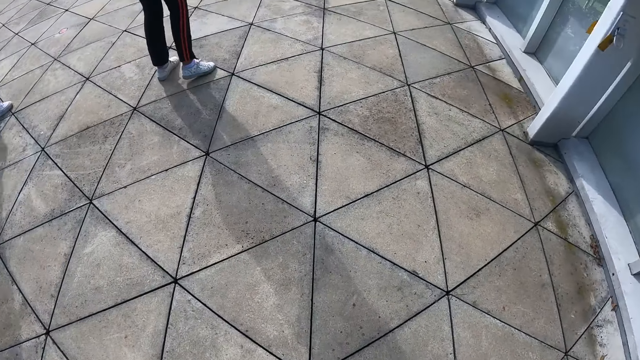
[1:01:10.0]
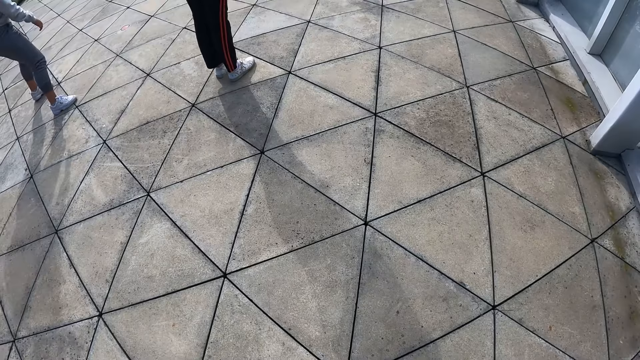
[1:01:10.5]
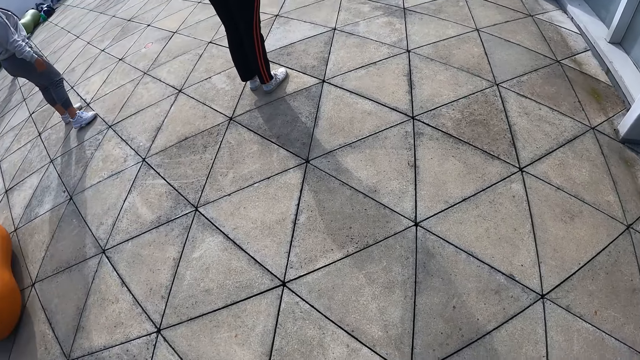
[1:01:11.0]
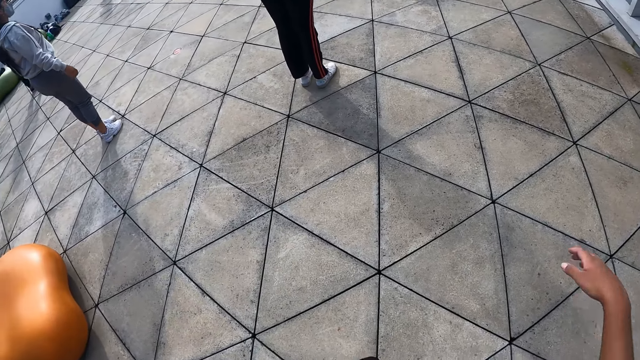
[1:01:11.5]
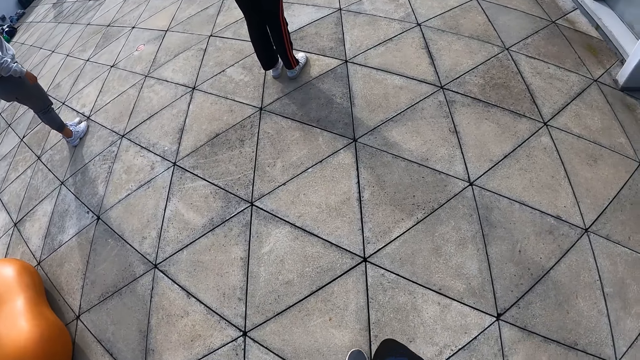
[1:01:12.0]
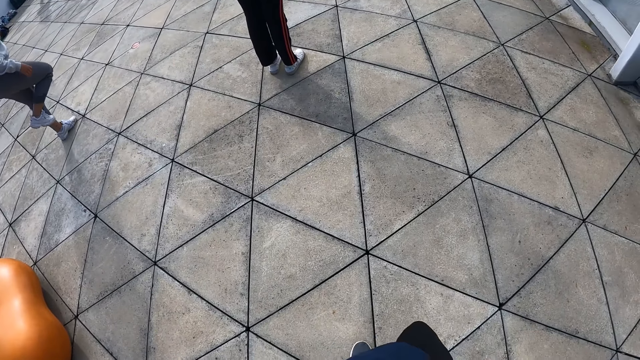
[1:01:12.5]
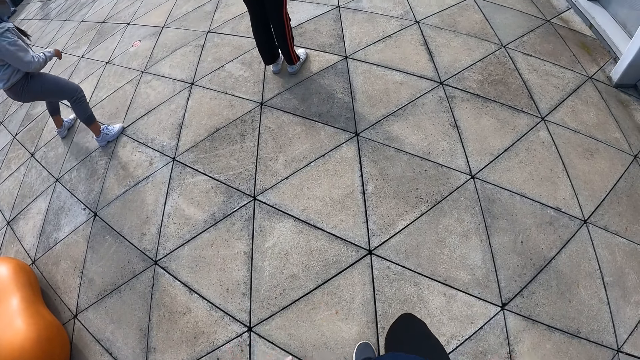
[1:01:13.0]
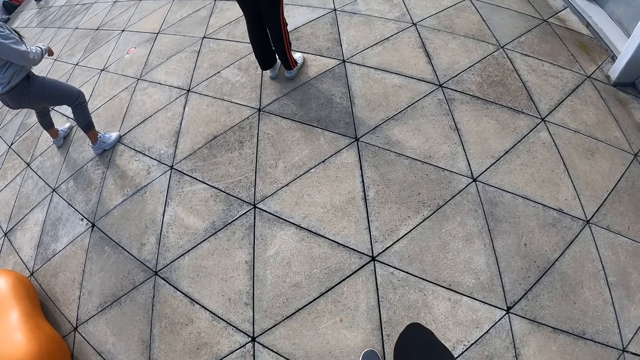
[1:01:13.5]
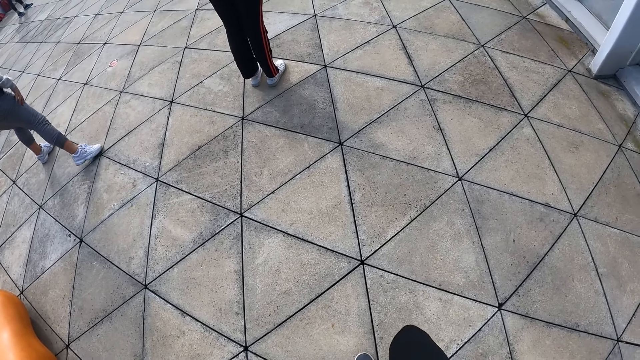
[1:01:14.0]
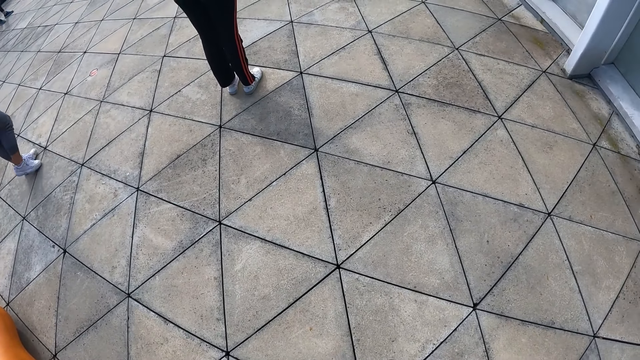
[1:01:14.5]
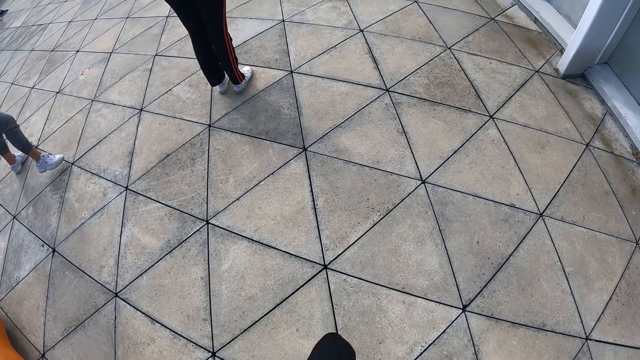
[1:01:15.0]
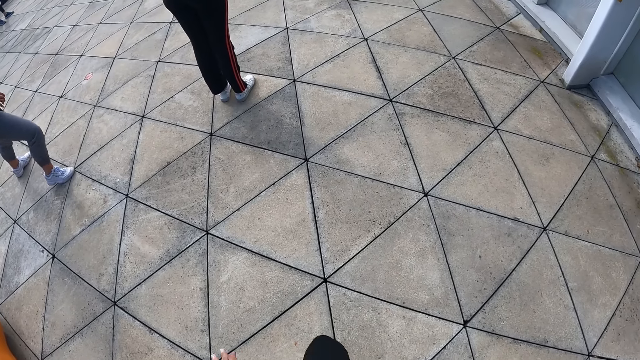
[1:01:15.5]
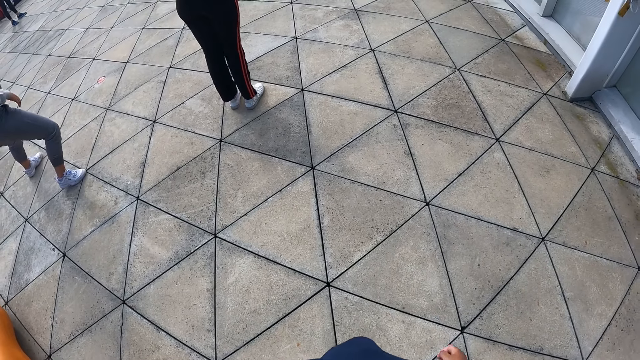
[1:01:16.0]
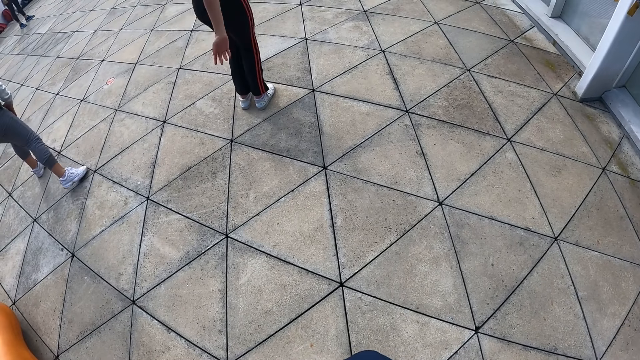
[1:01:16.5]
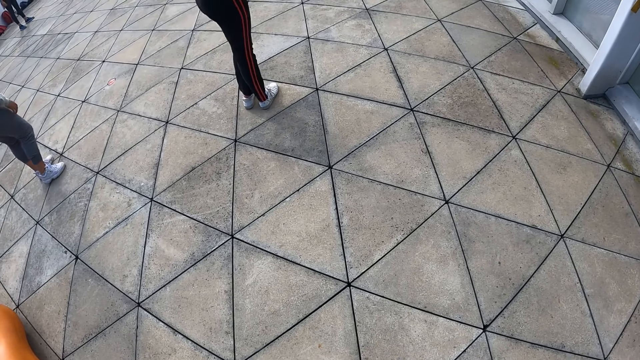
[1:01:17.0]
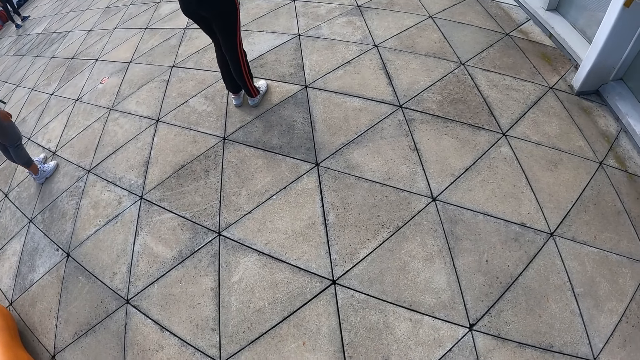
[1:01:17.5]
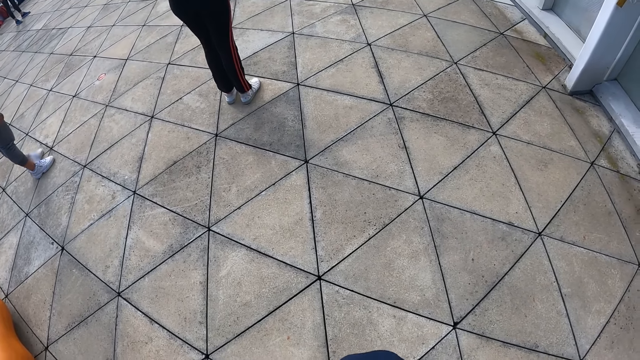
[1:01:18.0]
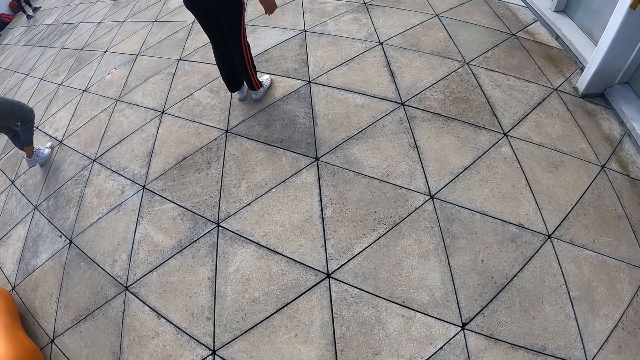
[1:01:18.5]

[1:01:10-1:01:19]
The camera wearer practices dance moves.

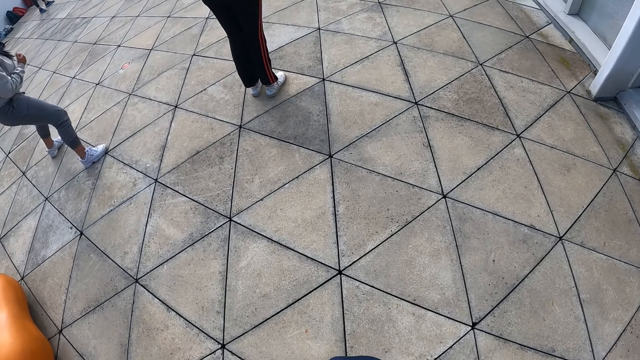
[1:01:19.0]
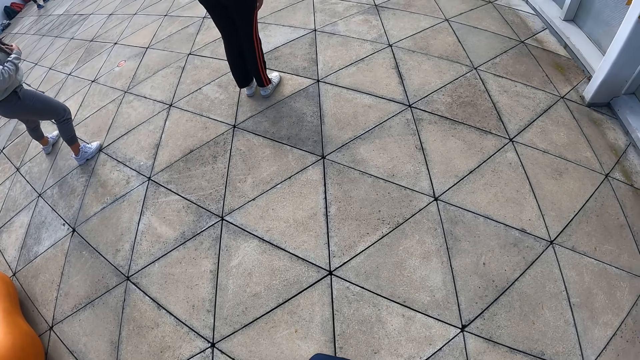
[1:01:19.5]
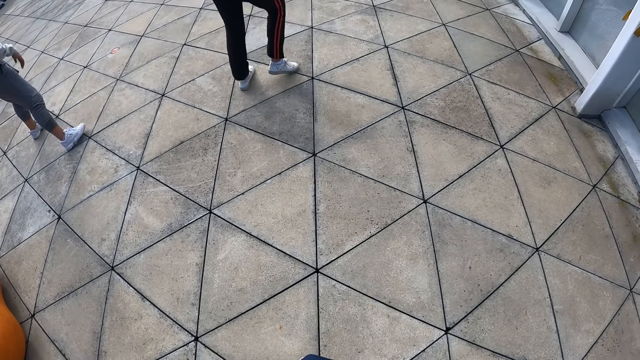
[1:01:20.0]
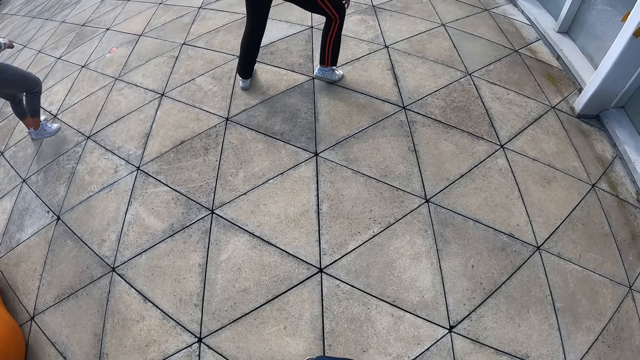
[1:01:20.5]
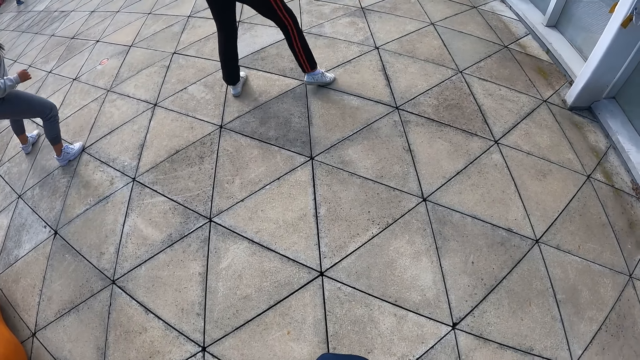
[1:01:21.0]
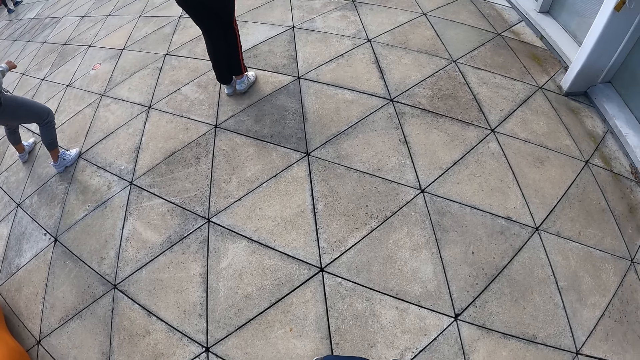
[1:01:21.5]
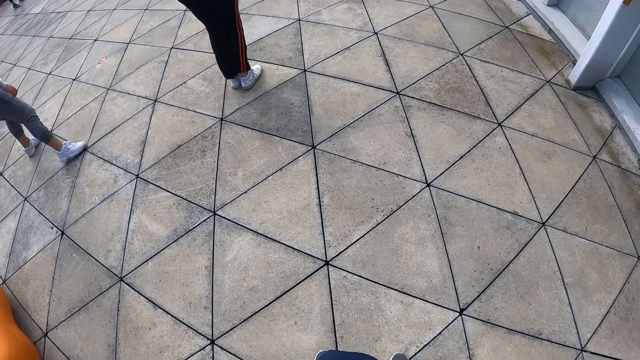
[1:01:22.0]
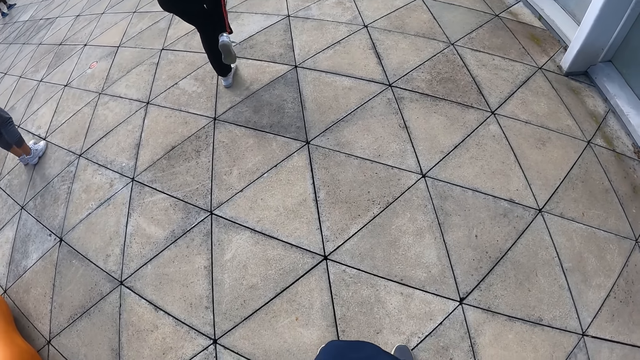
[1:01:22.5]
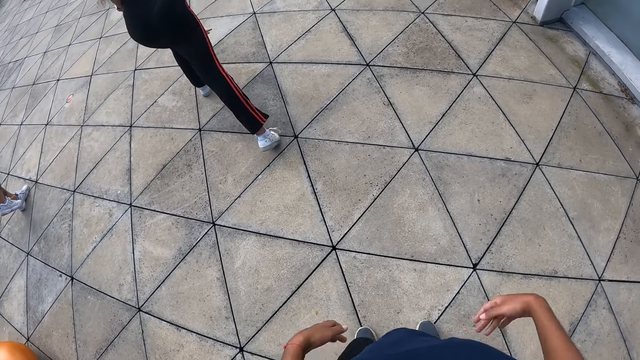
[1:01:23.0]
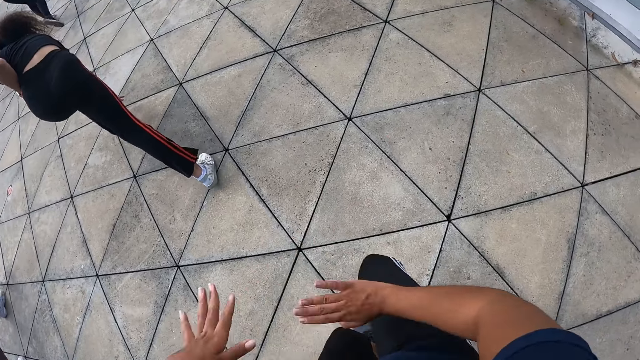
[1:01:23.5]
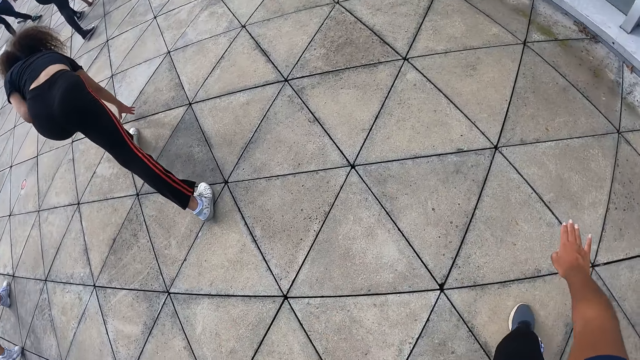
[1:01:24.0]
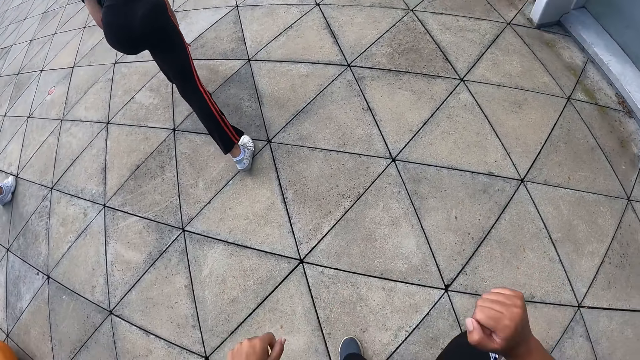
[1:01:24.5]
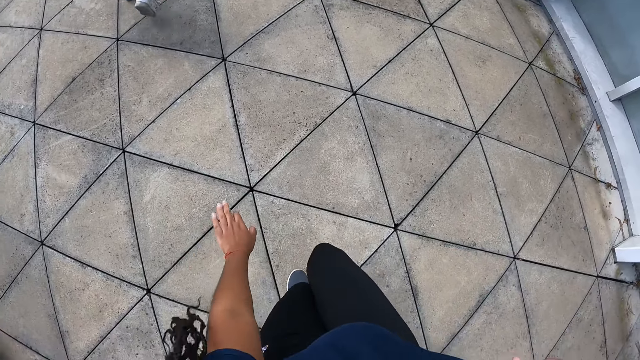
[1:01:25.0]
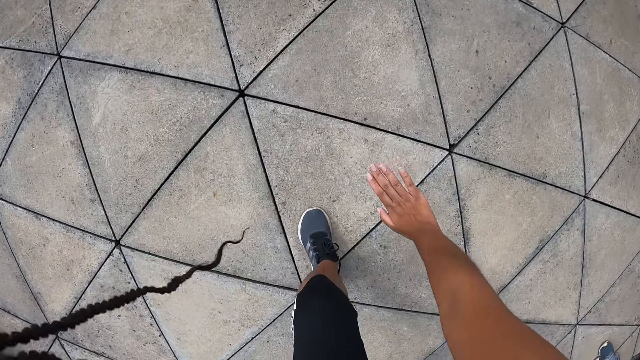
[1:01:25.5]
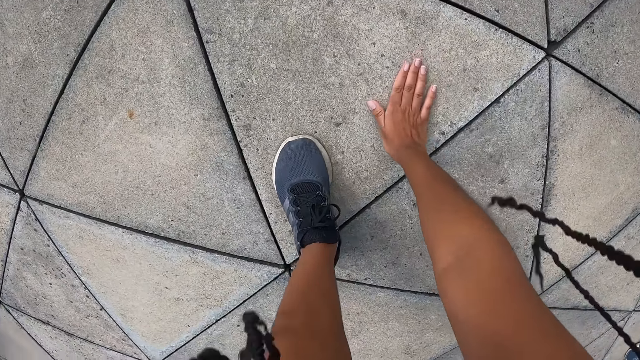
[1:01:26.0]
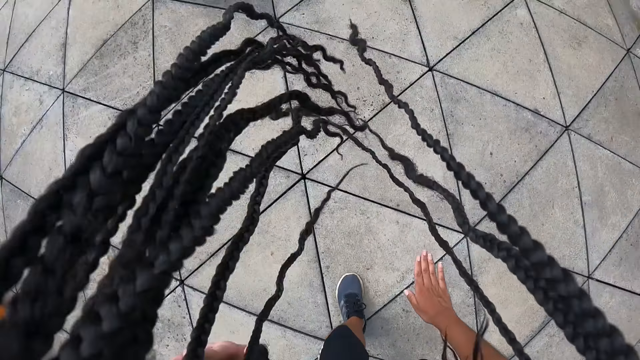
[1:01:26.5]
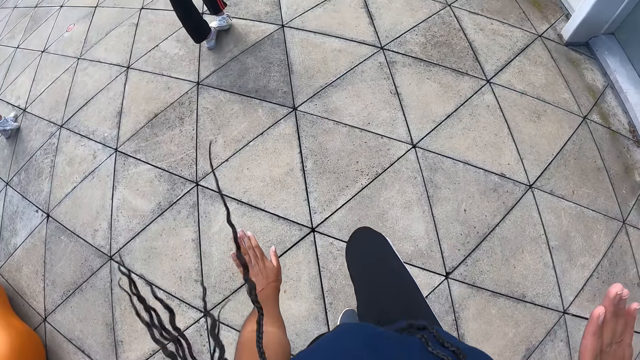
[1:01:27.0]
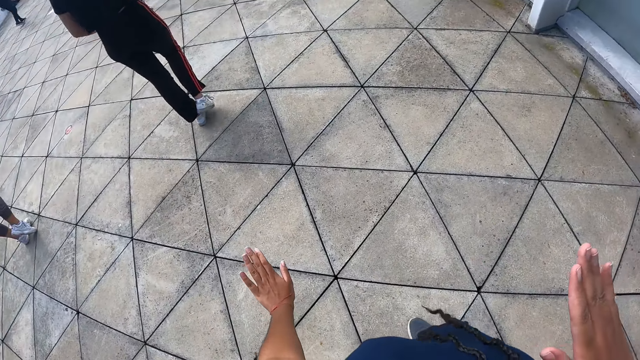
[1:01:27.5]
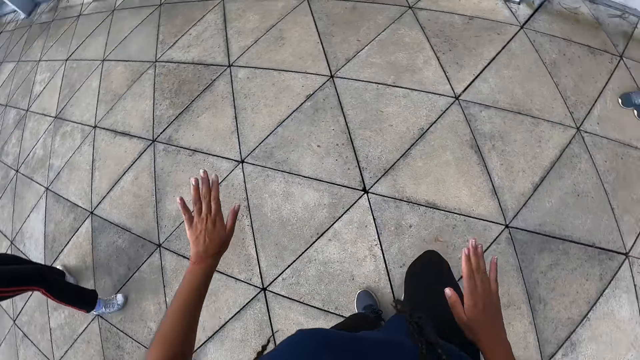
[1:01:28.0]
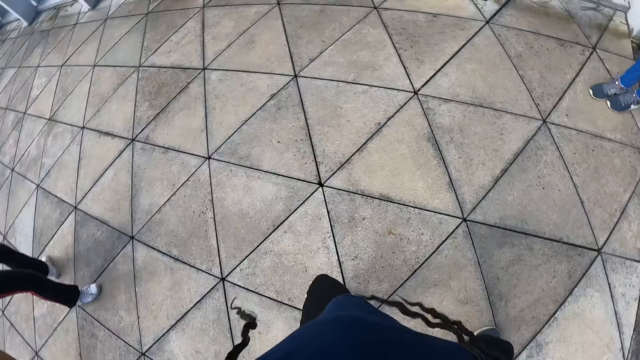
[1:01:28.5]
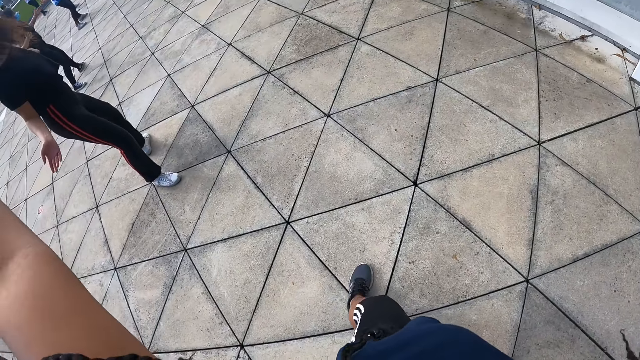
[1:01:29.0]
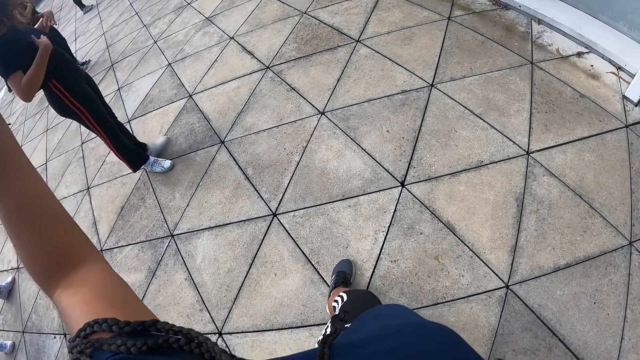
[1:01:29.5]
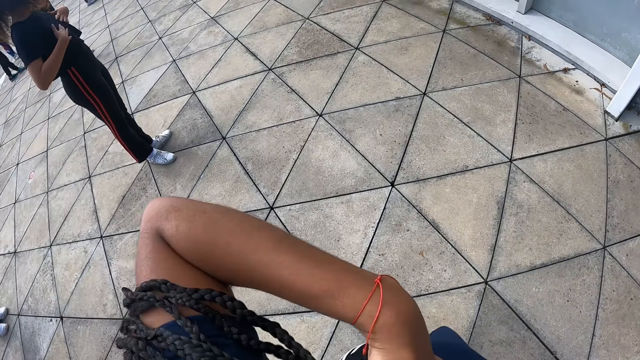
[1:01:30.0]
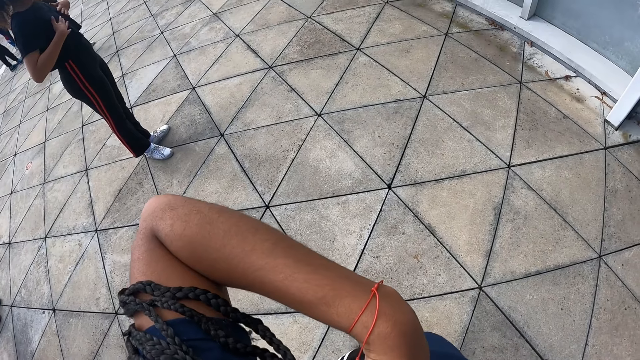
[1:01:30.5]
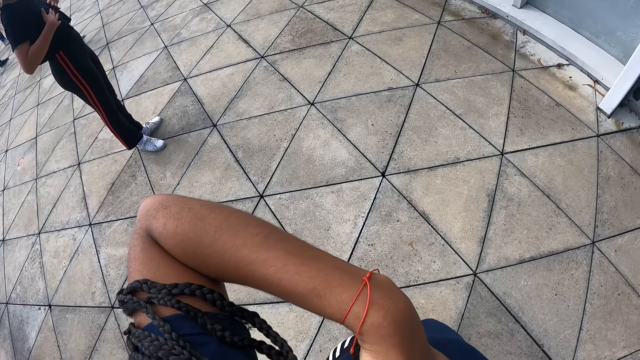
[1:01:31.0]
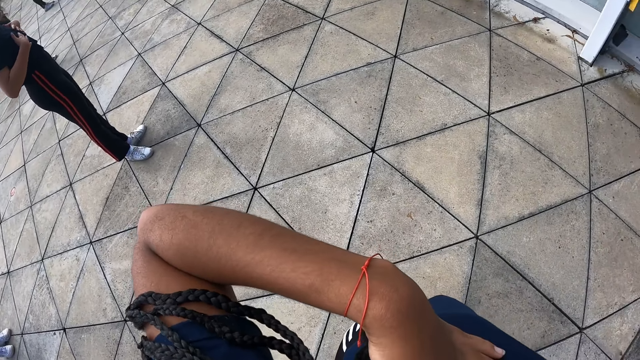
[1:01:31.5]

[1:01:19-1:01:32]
A person practices dance moves. Another person practices dance moves. The camera wearer moves with her feet. She practices dance moves. She bends over, touches the ground with her right hand and rises.
